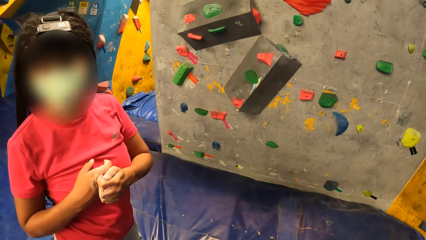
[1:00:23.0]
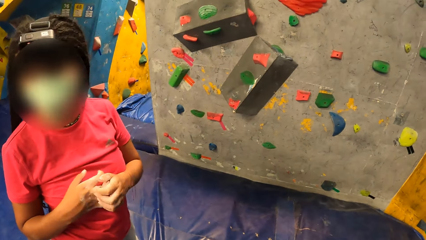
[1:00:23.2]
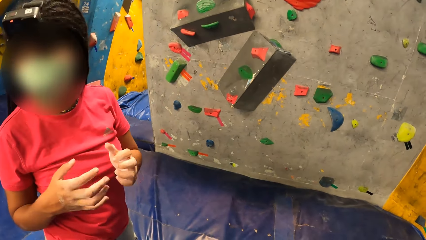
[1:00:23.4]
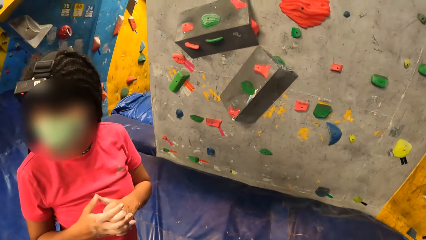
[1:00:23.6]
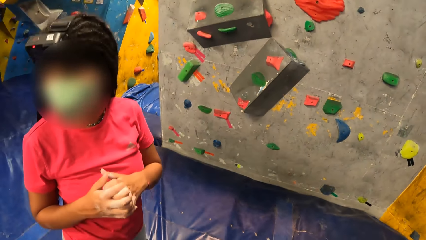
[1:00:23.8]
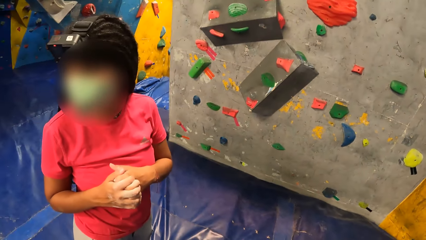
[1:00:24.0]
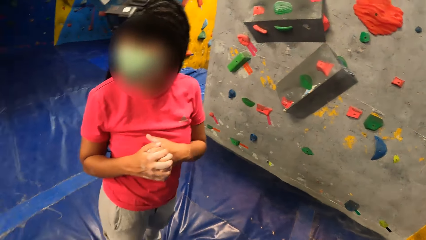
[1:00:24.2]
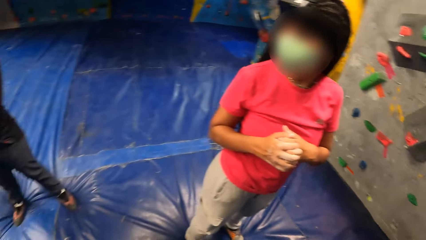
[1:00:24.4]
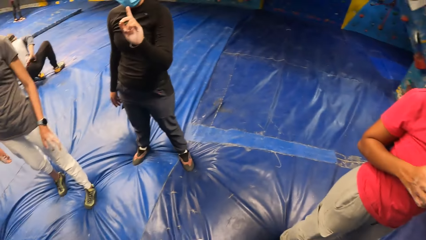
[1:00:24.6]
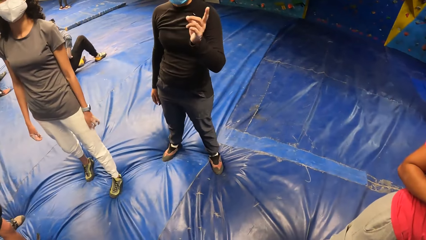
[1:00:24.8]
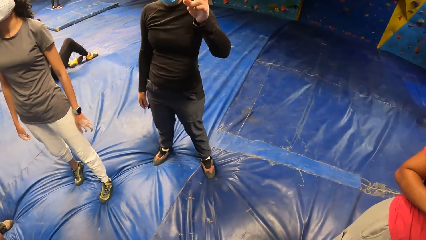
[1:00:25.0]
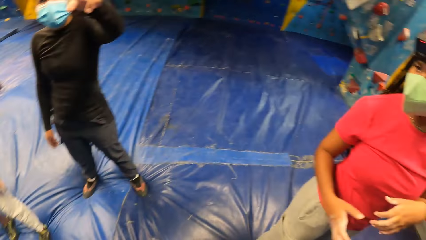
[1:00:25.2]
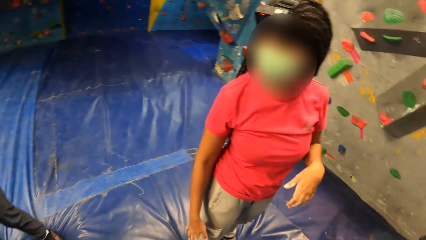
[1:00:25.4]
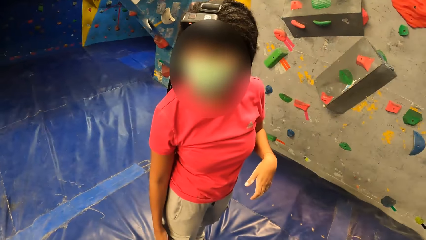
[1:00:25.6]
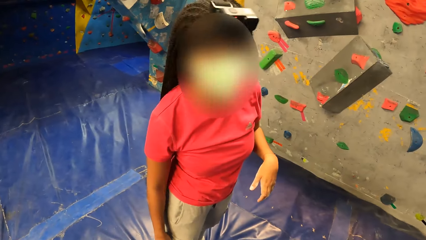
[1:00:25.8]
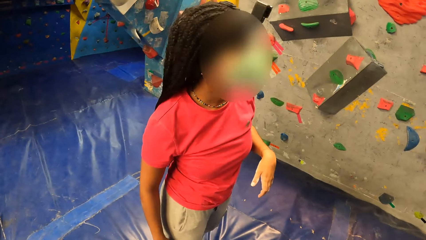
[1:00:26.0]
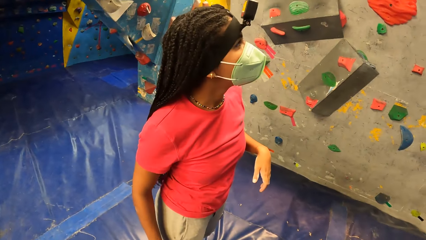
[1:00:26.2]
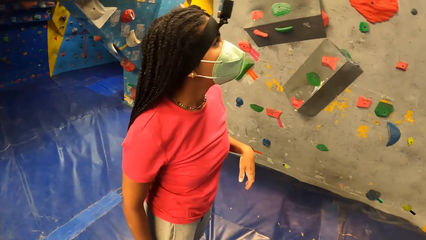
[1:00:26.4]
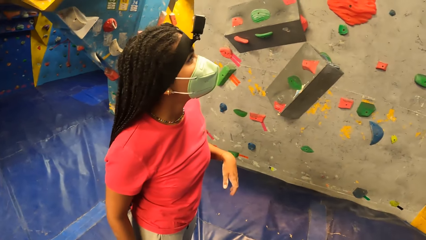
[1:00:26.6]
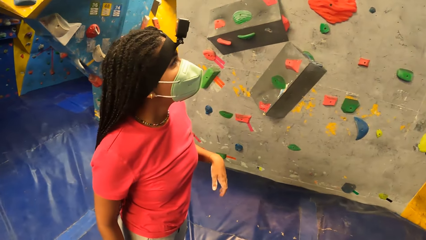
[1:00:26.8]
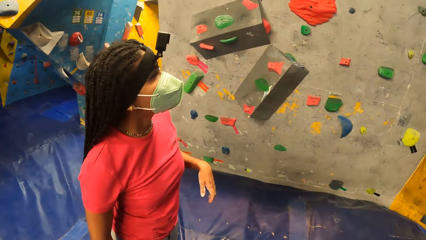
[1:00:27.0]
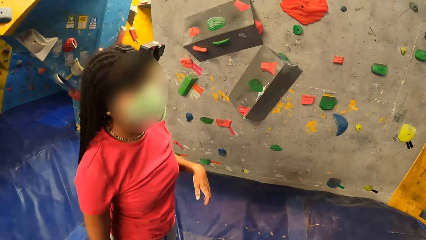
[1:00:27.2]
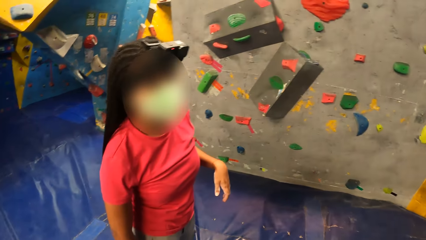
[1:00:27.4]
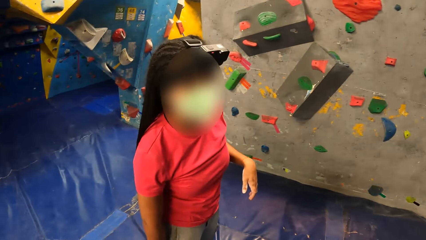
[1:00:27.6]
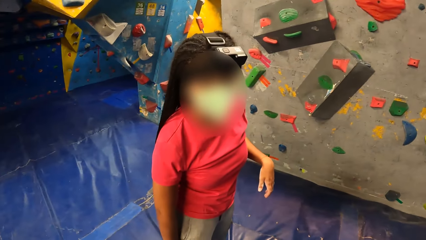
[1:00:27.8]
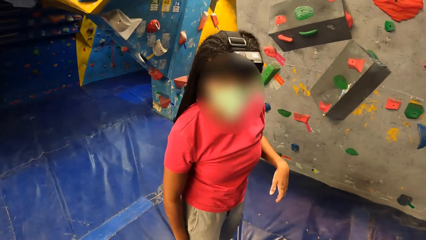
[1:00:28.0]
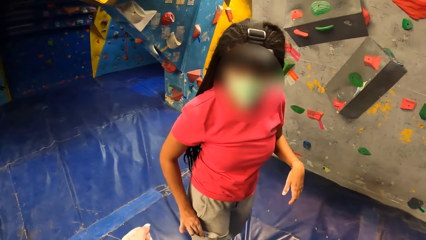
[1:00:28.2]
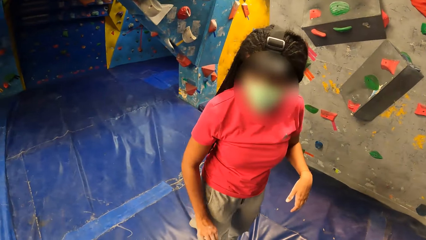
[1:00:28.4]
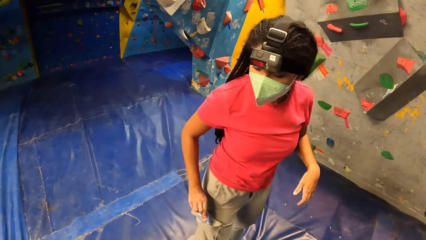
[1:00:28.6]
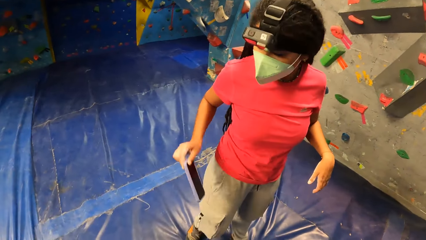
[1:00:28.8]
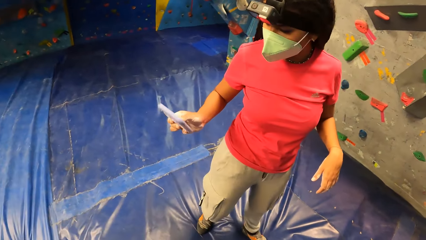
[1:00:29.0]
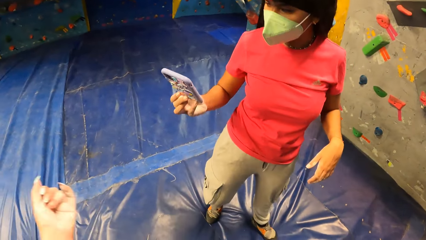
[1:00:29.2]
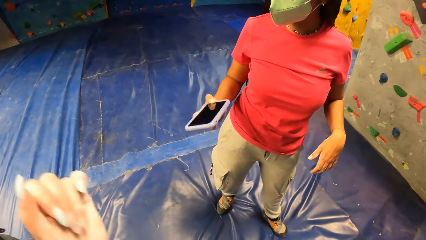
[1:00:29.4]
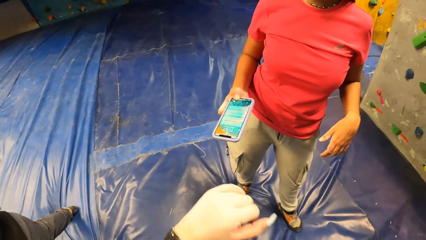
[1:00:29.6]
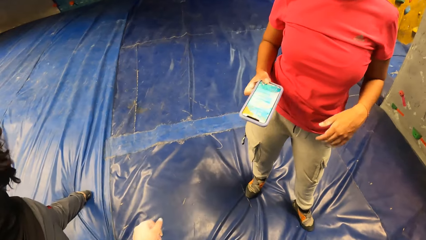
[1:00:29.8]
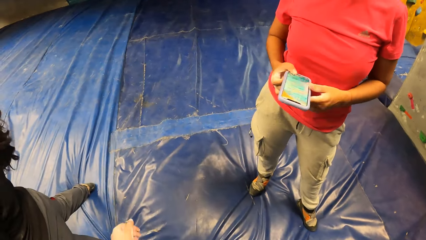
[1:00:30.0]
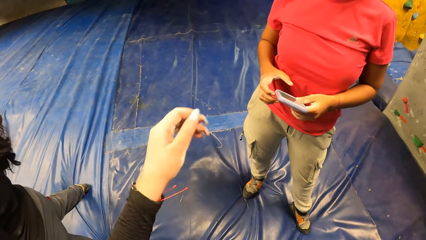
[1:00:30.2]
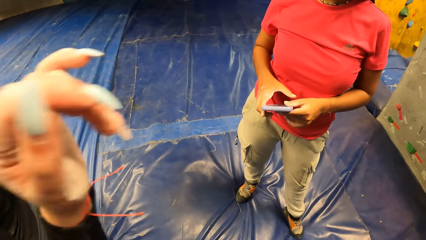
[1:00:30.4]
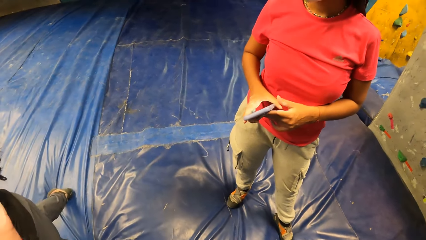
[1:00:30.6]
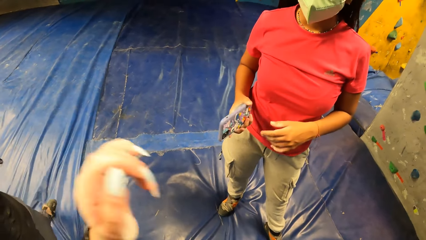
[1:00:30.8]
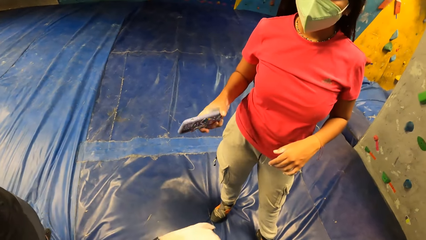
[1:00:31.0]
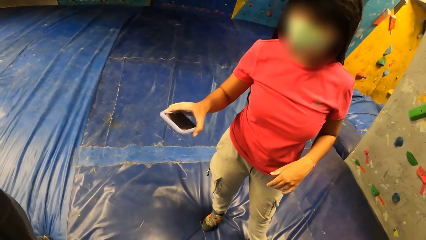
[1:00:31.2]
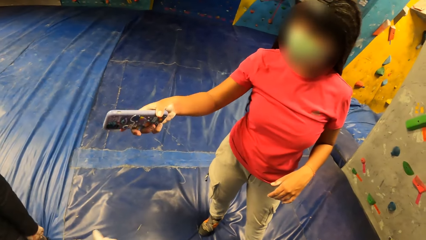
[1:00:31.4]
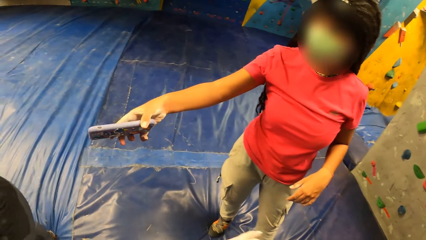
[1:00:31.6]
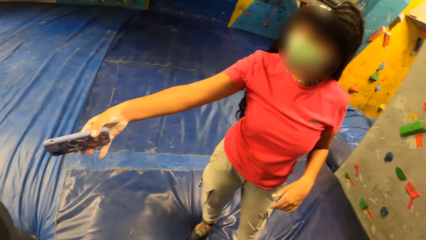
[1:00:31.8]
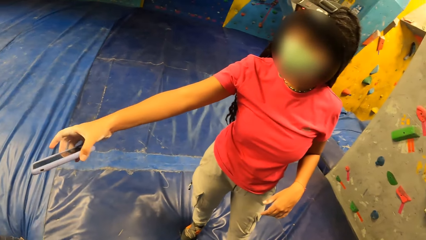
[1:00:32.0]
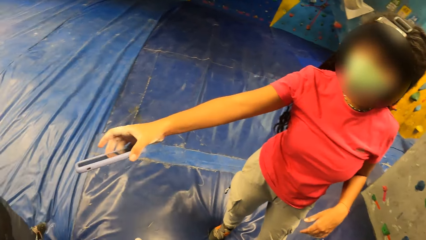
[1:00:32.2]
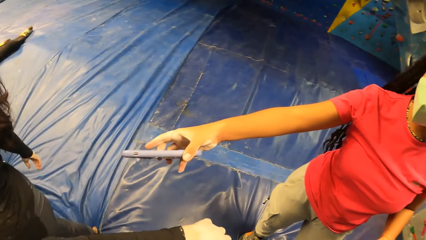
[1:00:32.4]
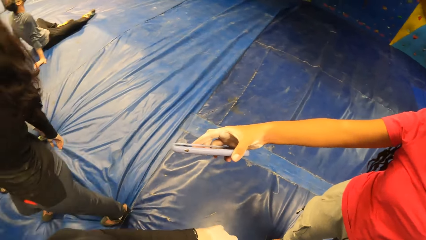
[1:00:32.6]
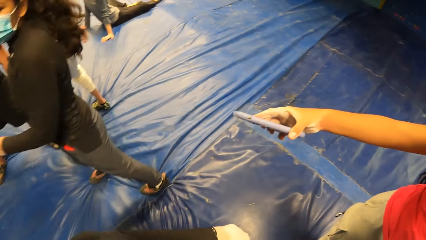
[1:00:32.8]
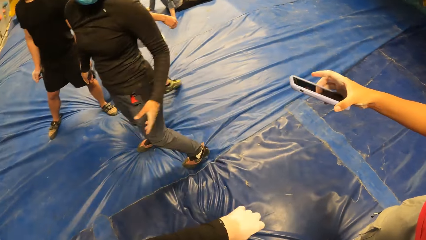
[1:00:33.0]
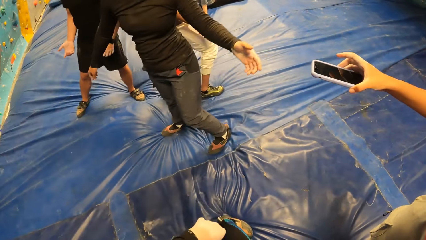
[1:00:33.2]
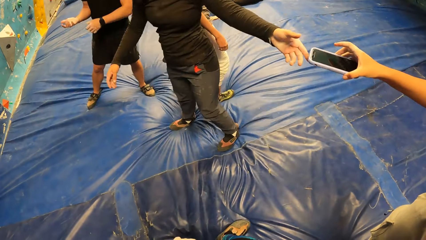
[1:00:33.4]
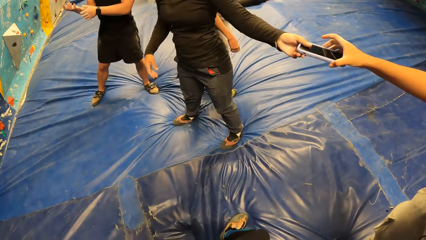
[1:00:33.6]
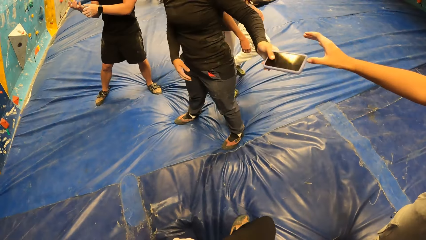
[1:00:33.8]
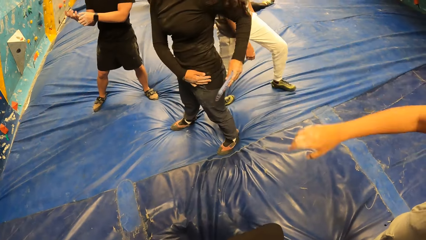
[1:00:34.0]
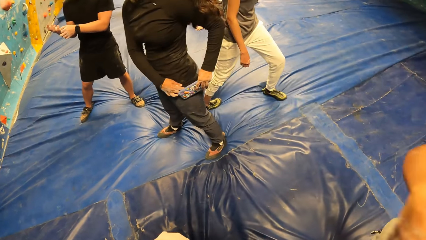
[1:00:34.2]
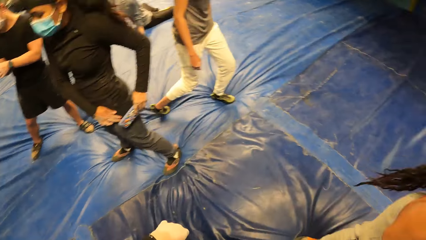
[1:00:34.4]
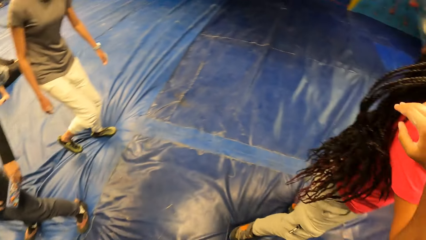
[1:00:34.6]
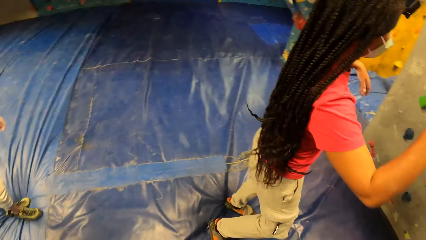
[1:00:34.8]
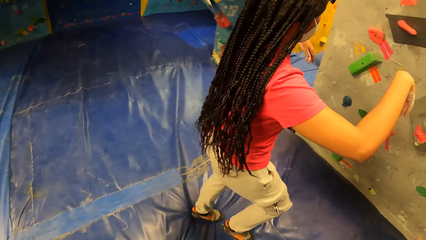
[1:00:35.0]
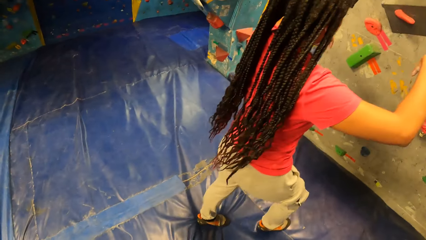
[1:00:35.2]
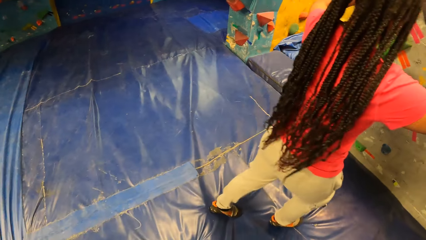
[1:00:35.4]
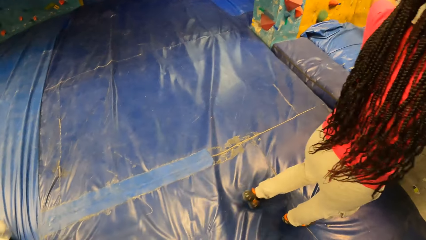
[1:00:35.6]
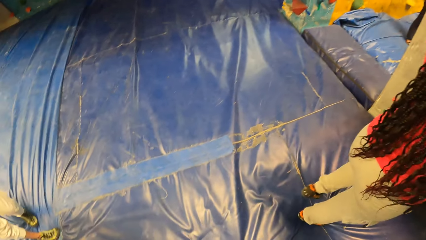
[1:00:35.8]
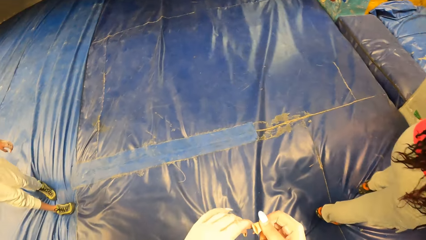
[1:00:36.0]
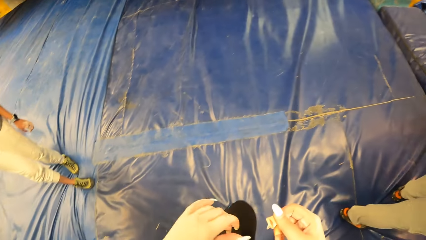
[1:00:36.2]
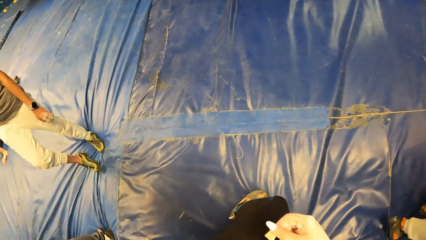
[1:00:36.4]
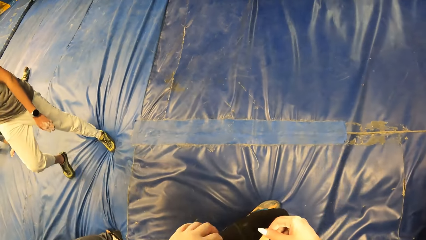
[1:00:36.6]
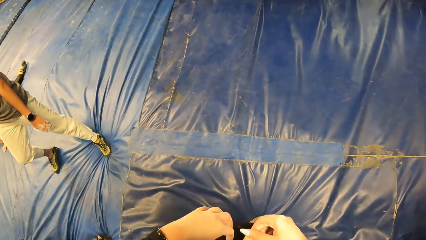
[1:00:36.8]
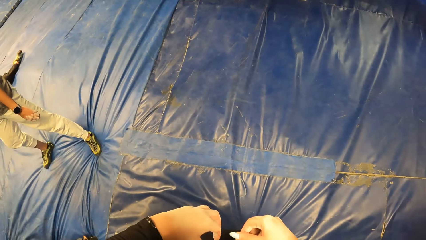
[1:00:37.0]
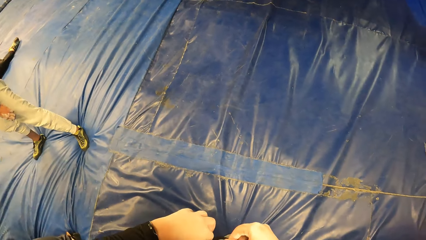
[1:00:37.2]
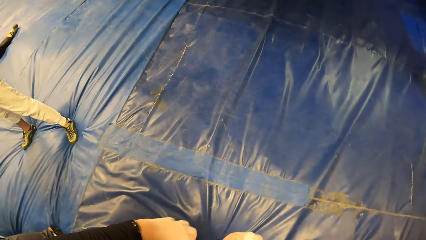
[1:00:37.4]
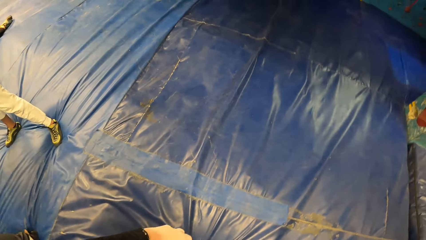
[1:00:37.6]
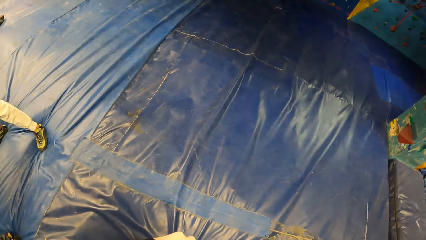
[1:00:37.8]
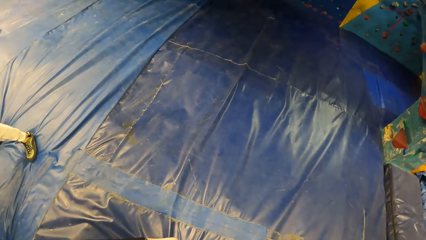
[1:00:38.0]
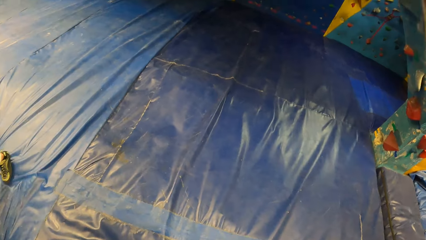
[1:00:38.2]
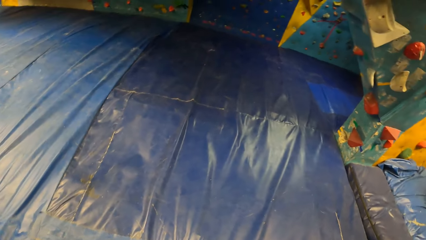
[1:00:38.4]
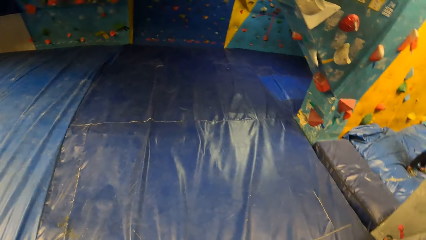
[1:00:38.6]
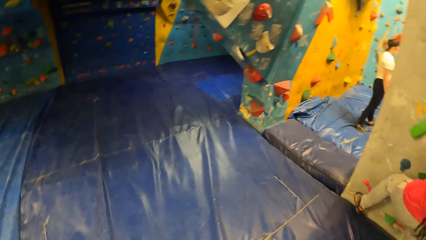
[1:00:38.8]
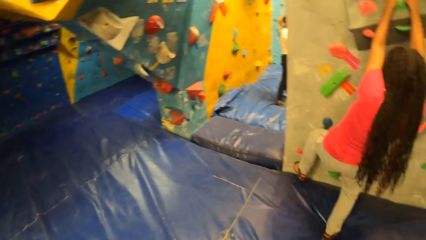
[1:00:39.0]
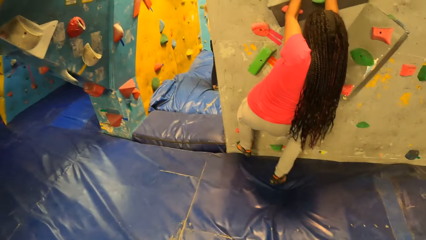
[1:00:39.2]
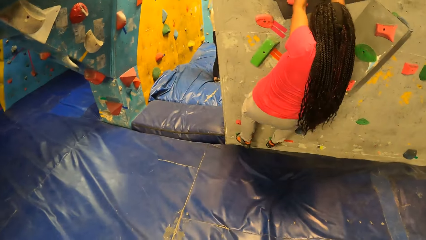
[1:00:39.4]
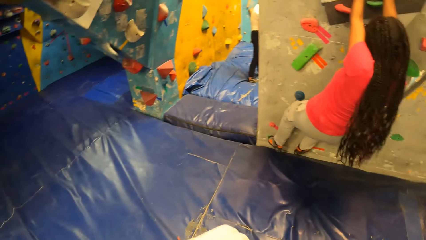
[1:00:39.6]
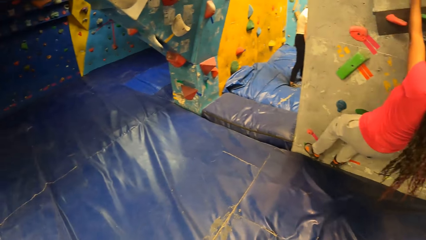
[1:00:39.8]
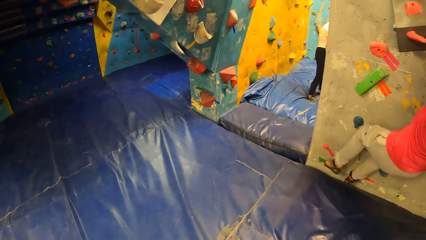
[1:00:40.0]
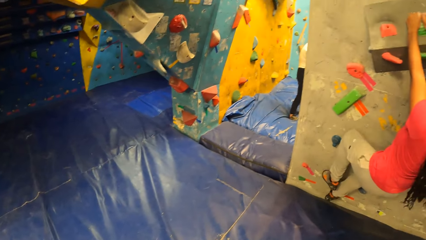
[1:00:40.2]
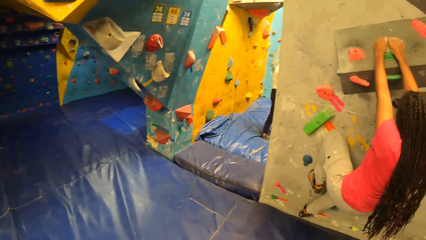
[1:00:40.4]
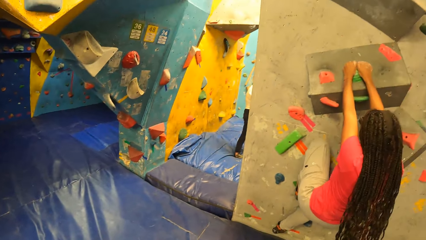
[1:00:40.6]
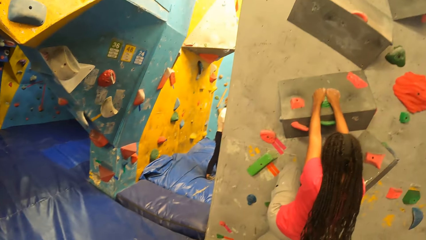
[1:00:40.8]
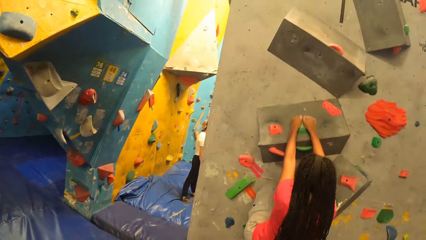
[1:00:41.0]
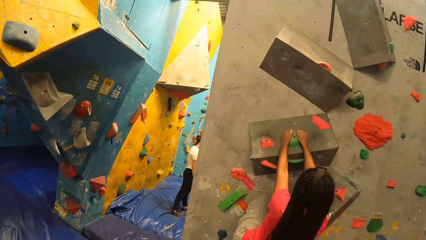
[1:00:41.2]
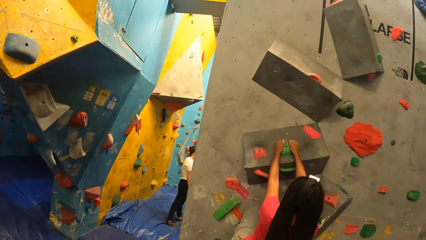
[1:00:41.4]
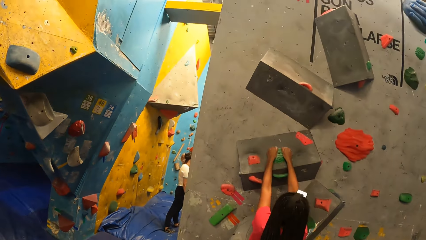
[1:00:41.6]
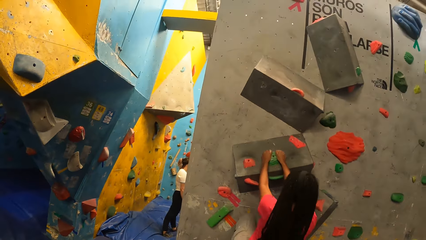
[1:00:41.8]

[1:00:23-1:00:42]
The camera wearer looks around. A woman removes a phone from her pocket with her right hand. The woman gives the phone in her right hand to another woman in her left hand. The camera wearer walks. The first woman climbs the wall with both hands on the hand holds.
